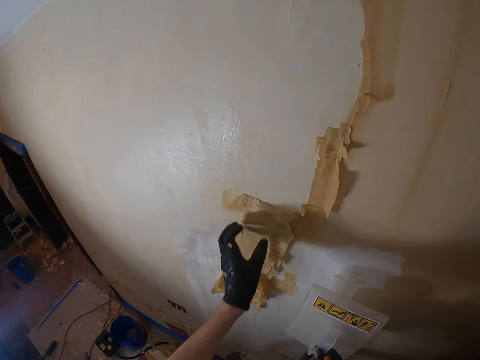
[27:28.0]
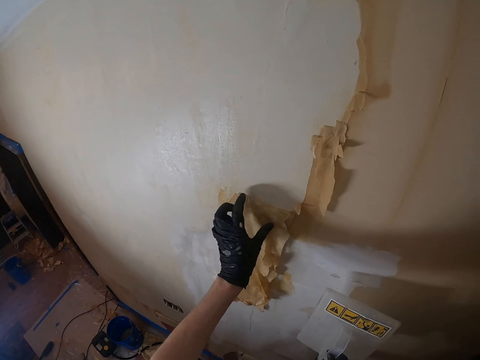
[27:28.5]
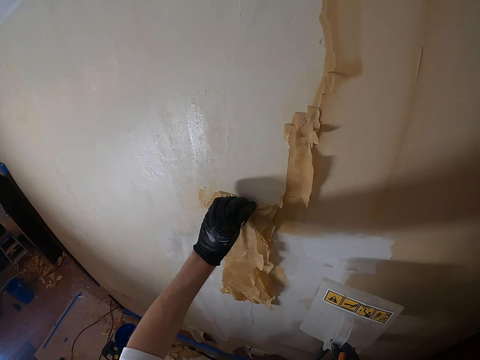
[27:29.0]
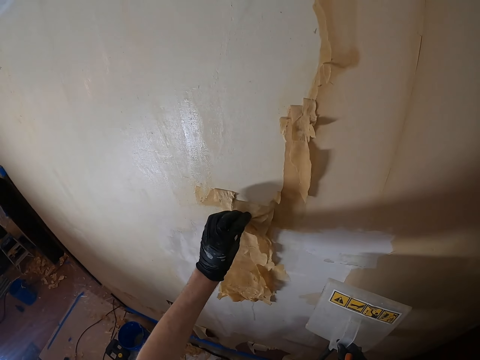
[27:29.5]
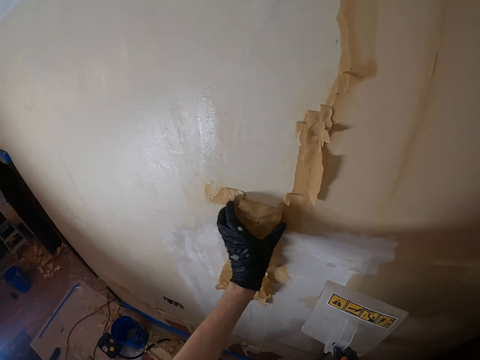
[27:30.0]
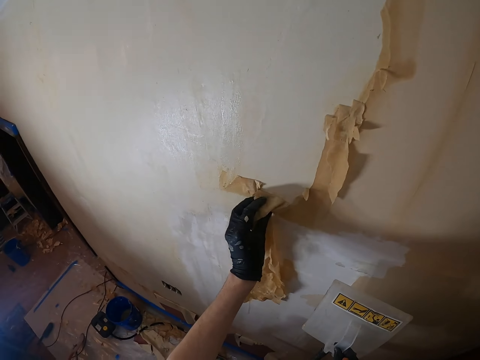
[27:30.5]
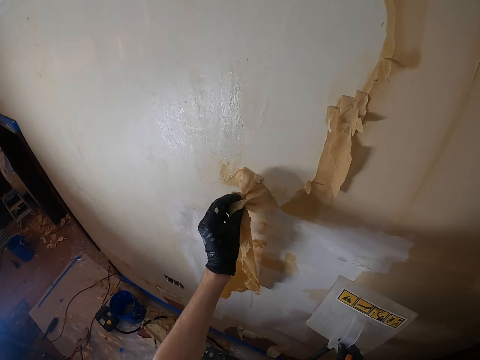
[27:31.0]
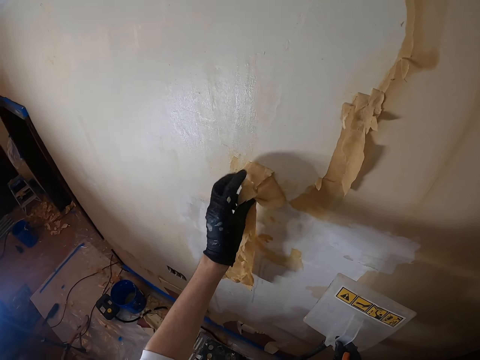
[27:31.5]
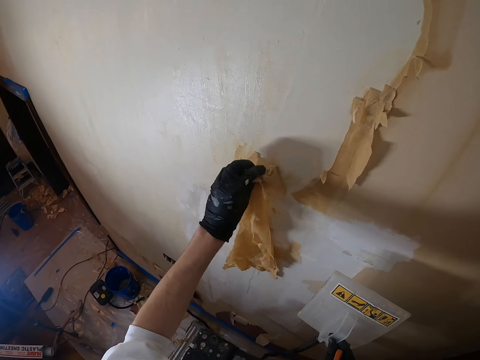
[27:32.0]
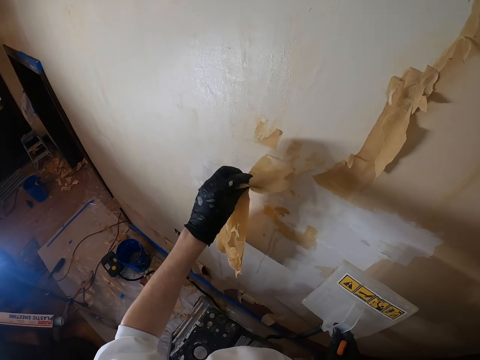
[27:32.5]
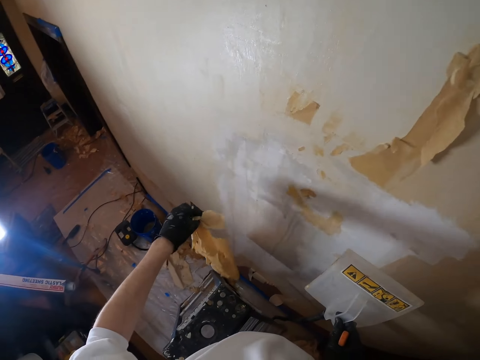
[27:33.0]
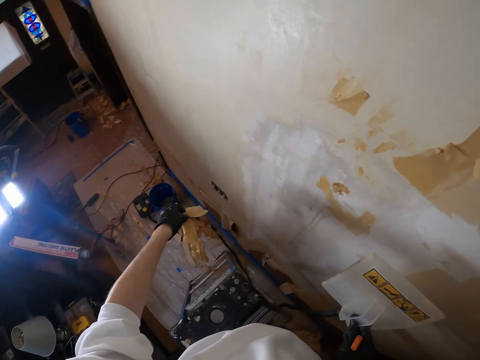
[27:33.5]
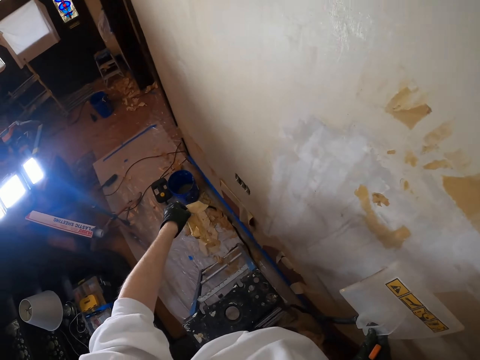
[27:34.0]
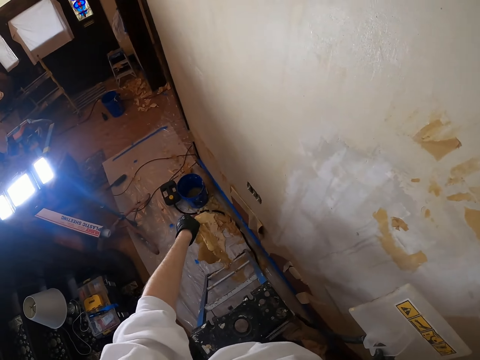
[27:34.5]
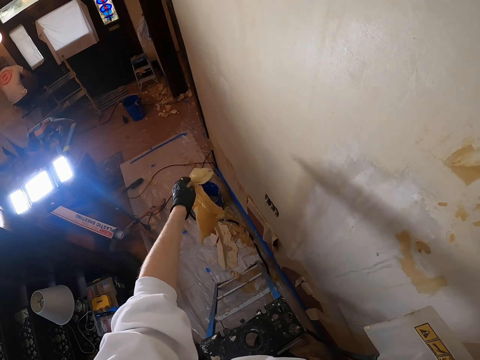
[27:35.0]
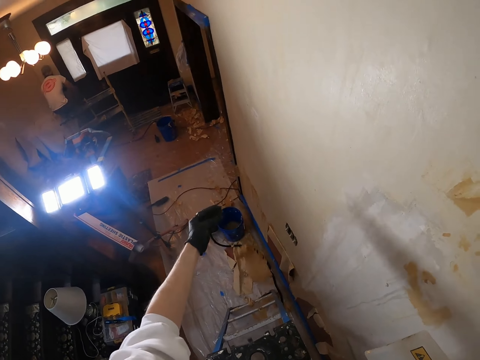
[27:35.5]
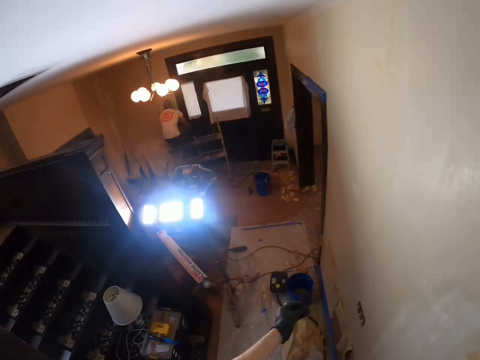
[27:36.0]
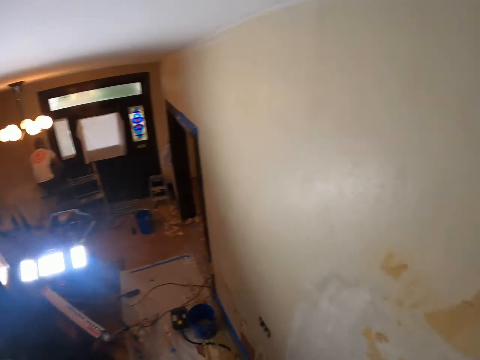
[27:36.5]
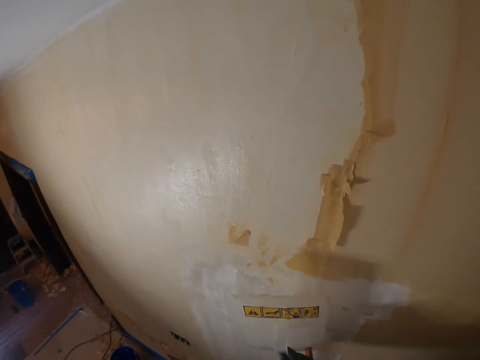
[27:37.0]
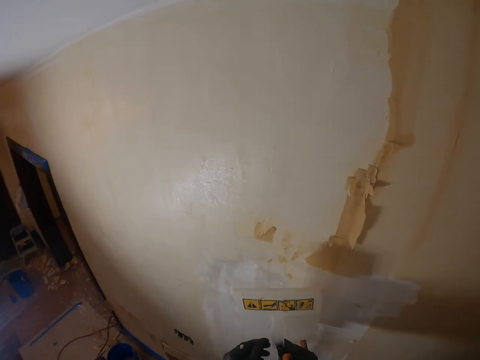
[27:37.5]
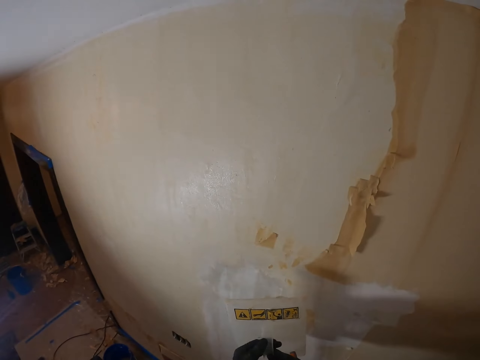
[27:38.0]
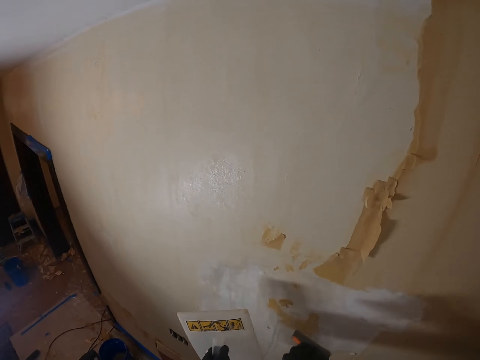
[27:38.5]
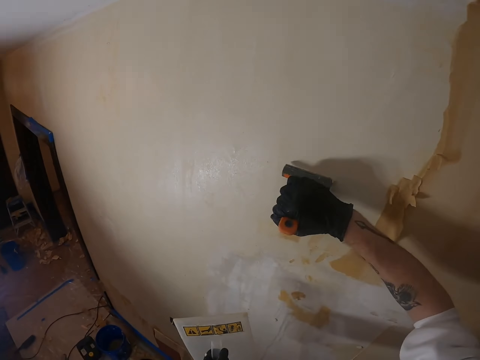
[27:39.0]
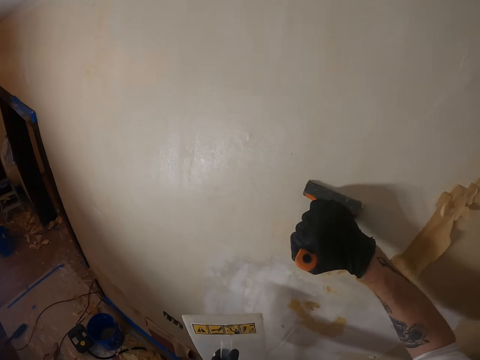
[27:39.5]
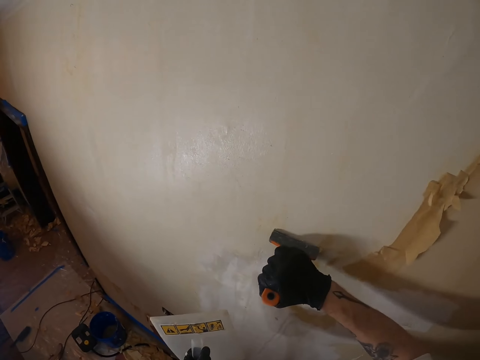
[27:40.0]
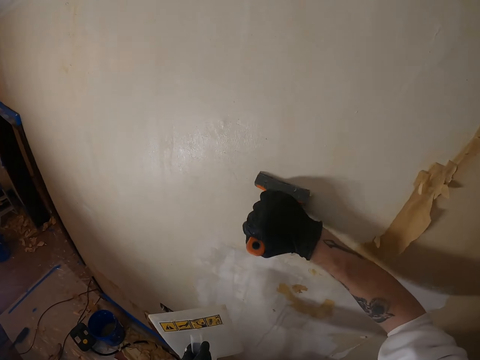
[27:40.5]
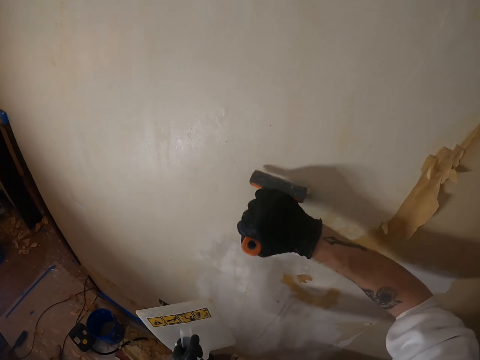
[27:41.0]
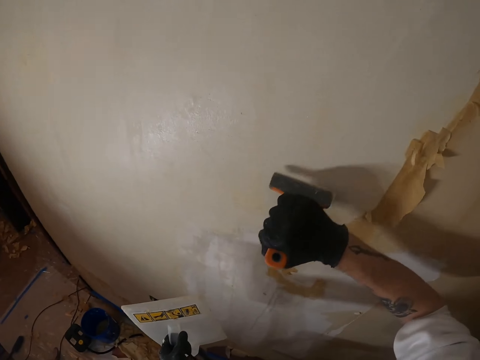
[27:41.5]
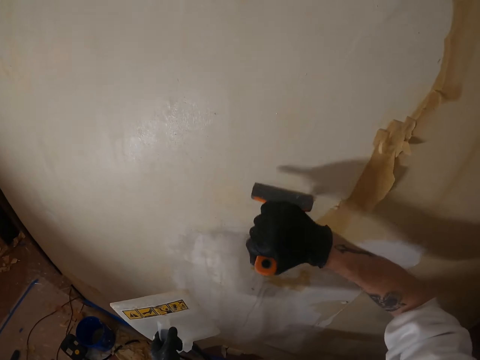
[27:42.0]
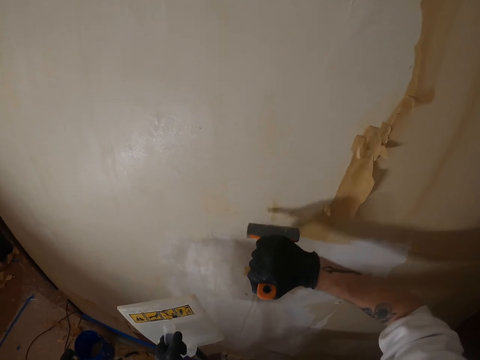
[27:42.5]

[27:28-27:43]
The camera wearer pulls the waste paint with the left hand. They remove paint off the wall. They look around. They drop the paint on the floor. They look around. They transfer the plastic float to the left hand. They lift the right hand. They remove paint from the wall with a scraper.

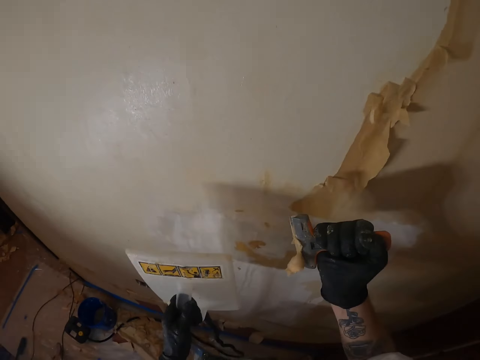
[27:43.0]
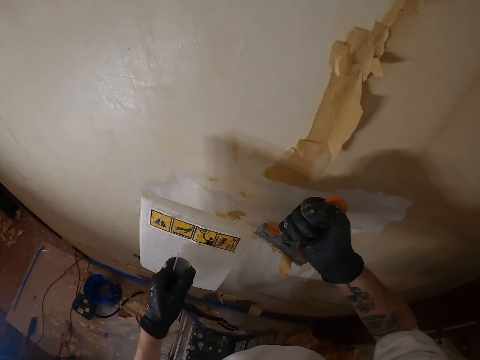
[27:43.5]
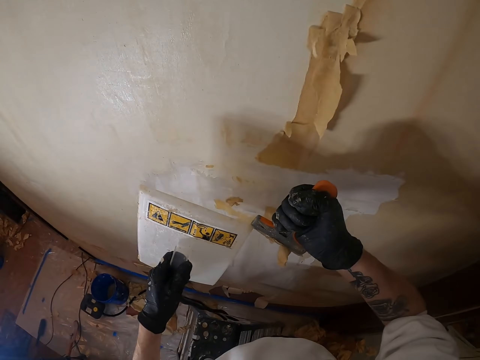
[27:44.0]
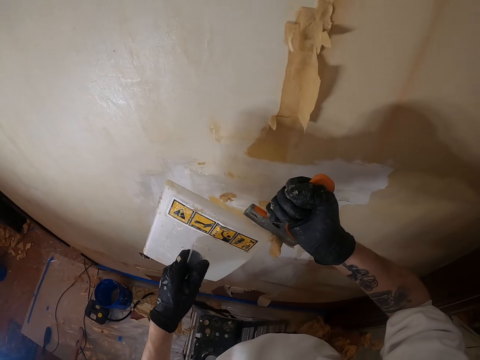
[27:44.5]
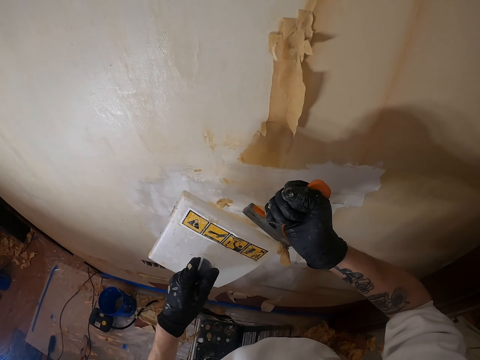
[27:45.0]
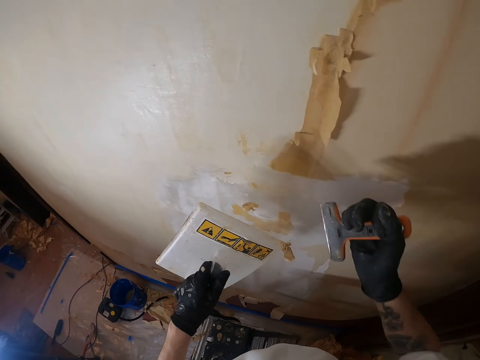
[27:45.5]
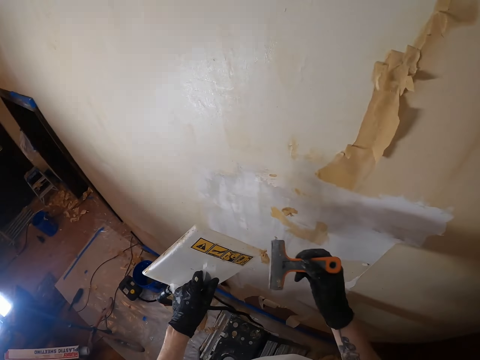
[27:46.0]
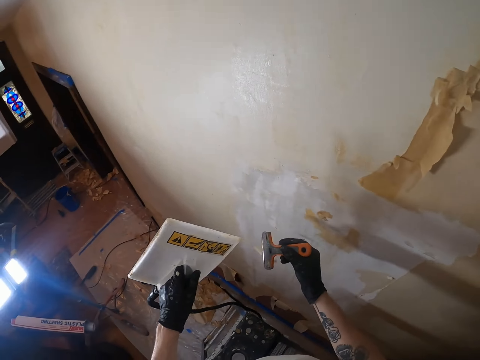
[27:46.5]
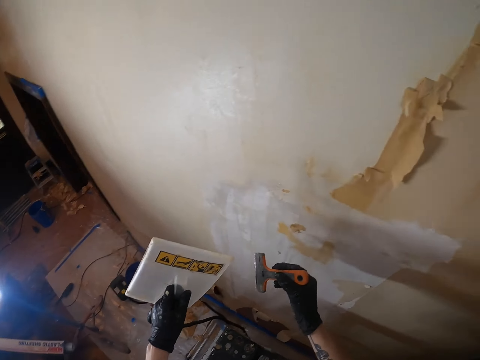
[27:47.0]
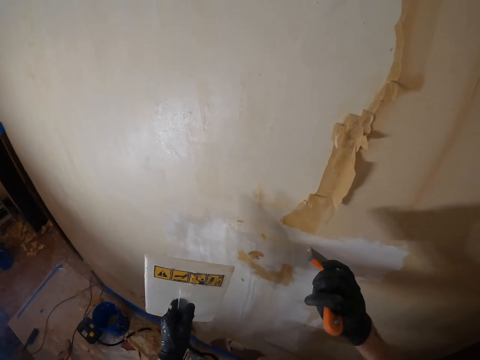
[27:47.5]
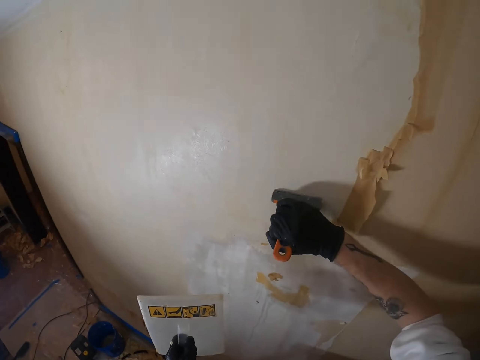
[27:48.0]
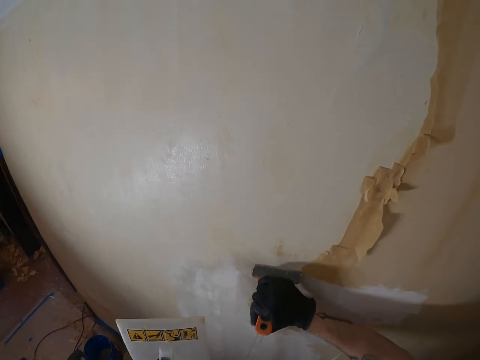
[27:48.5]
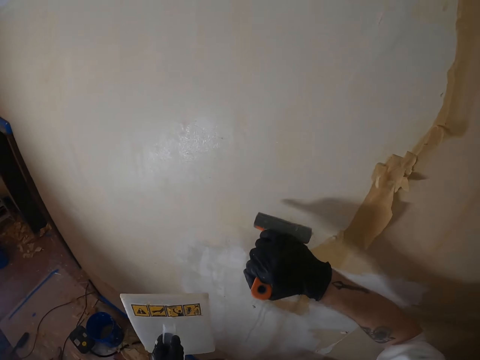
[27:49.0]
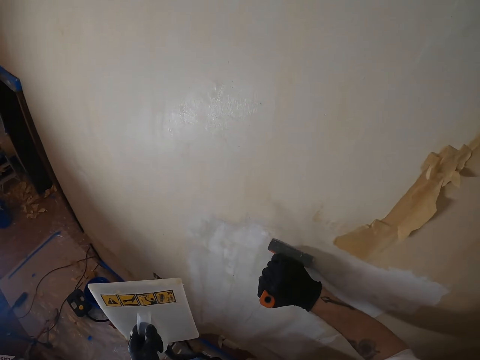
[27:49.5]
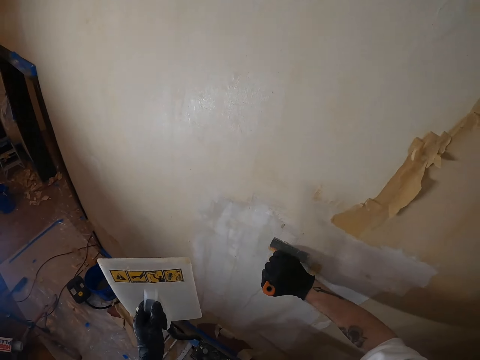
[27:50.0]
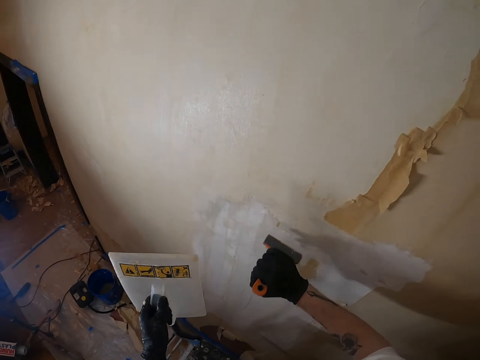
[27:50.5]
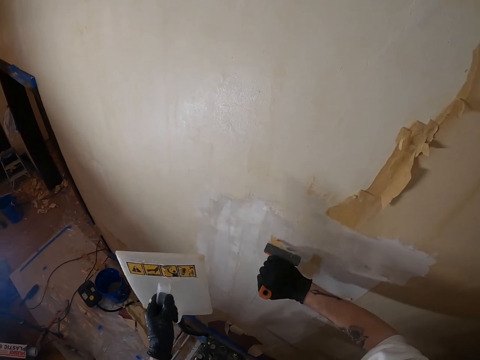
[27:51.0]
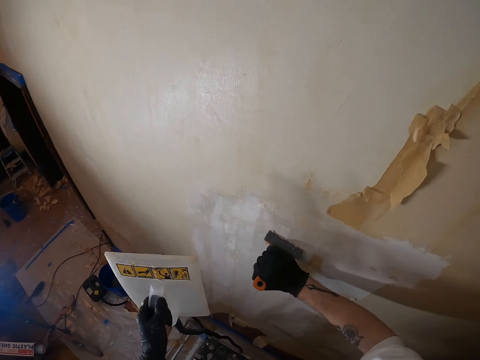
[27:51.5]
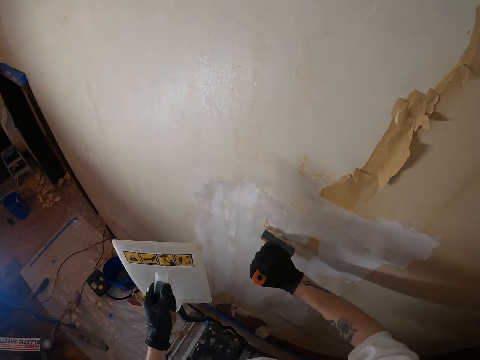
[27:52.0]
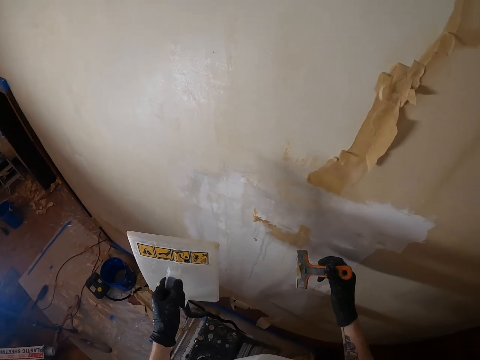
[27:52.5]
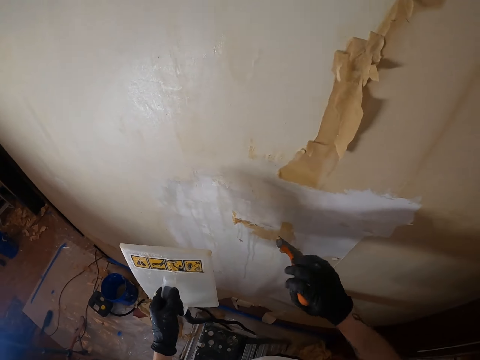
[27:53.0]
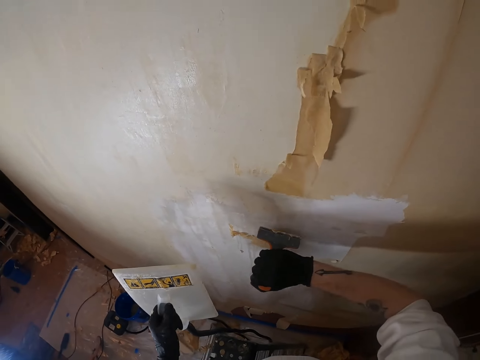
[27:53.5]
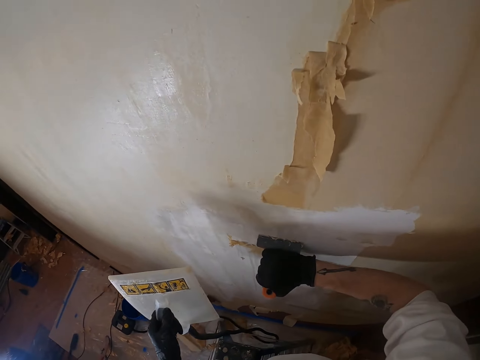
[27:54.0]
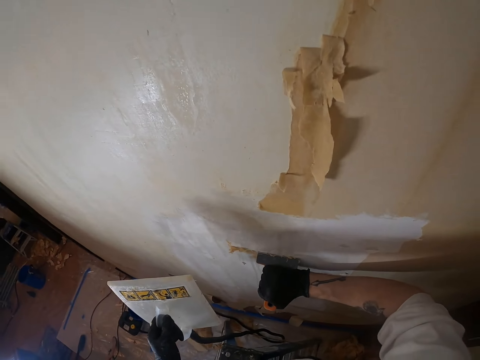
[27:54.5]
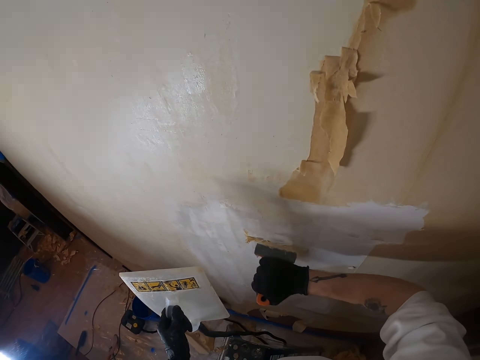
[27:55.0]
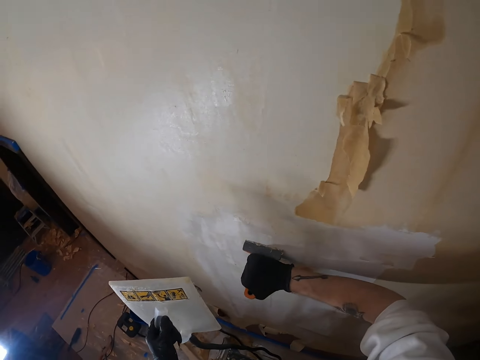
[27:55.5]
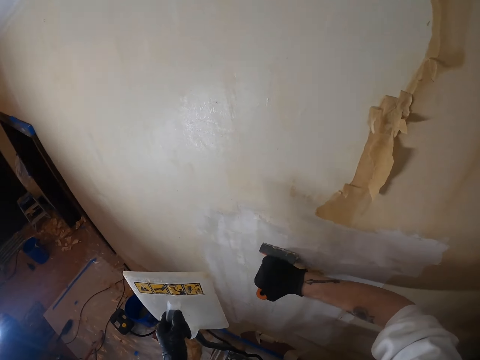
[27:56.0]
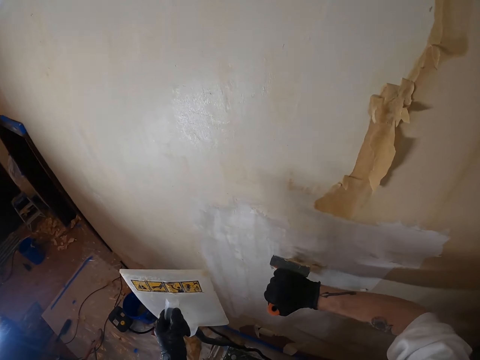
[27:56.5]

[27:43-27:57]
The camera wearer lifts the scraper. They remove waste paint from the scraper with the plastic float. They move both hands. They lift the scraper. They remove paint from the wall with the scraper. They lift the scraper, turn the scraper, and remove paint from the wall with the scraper.
